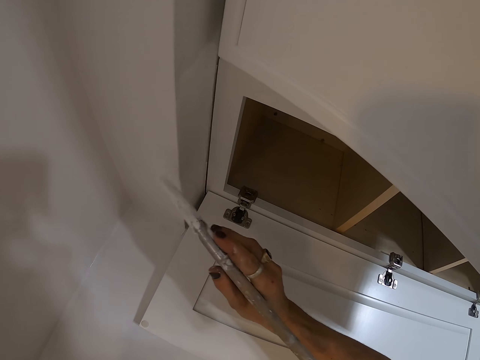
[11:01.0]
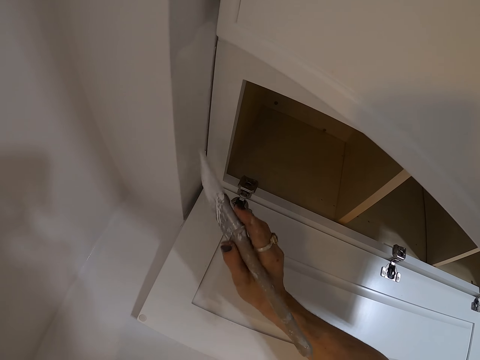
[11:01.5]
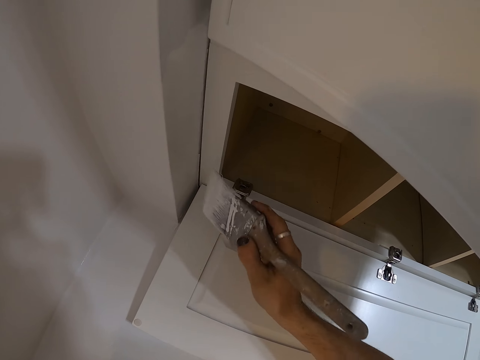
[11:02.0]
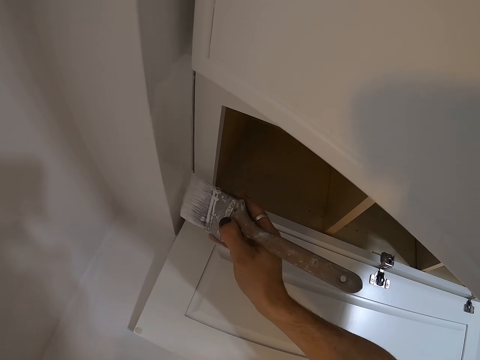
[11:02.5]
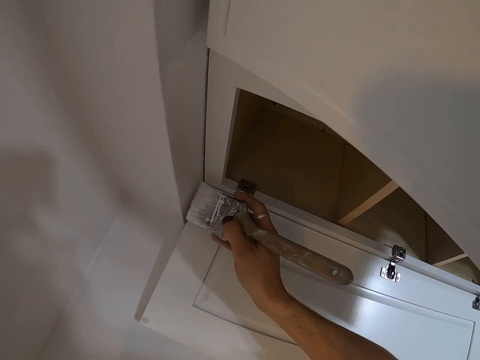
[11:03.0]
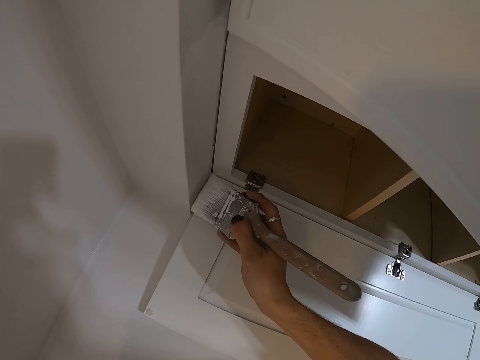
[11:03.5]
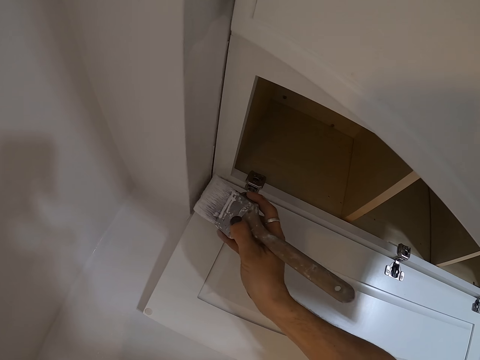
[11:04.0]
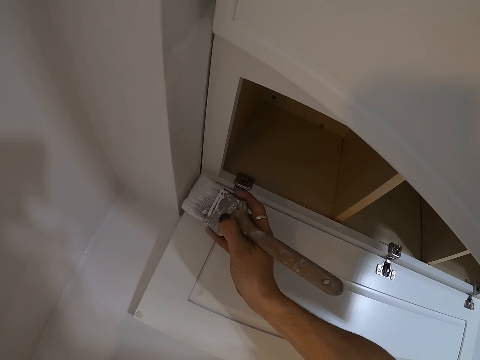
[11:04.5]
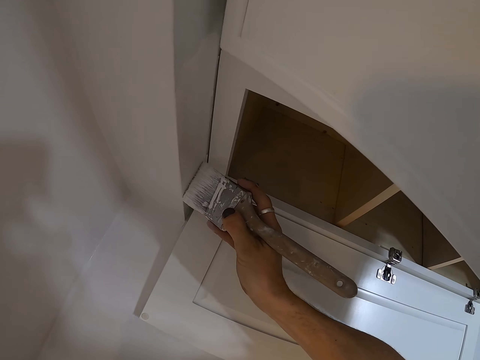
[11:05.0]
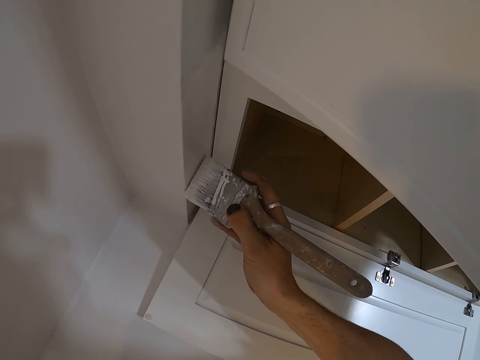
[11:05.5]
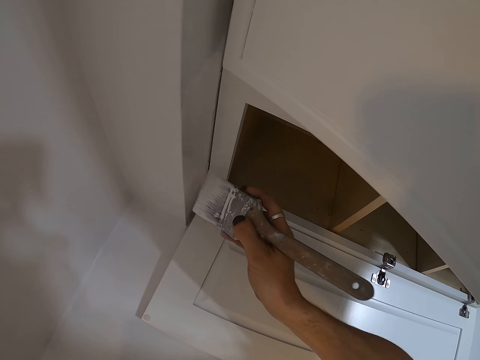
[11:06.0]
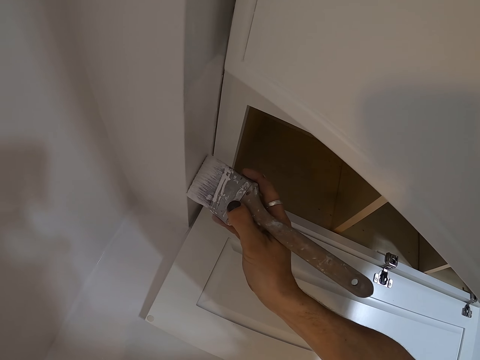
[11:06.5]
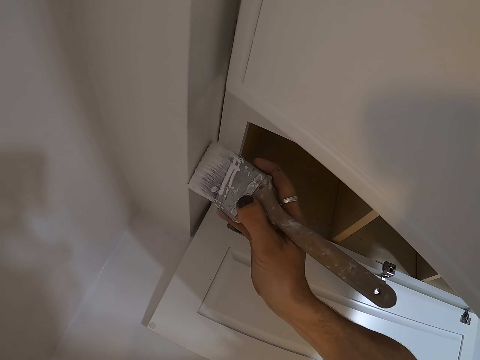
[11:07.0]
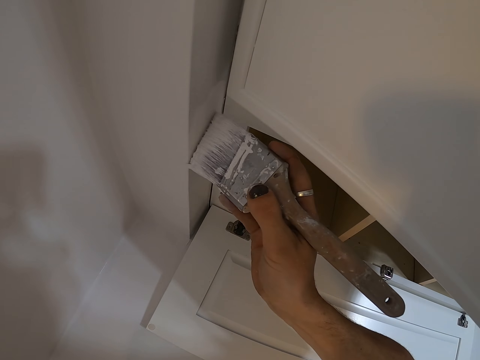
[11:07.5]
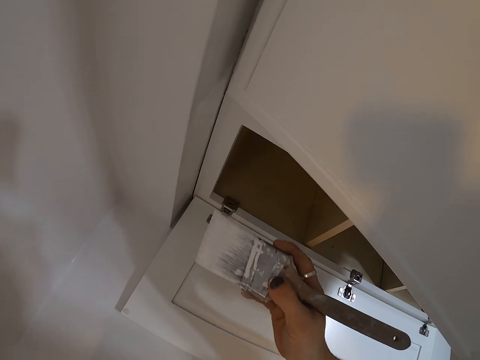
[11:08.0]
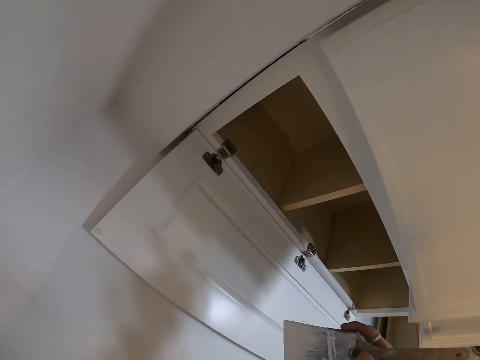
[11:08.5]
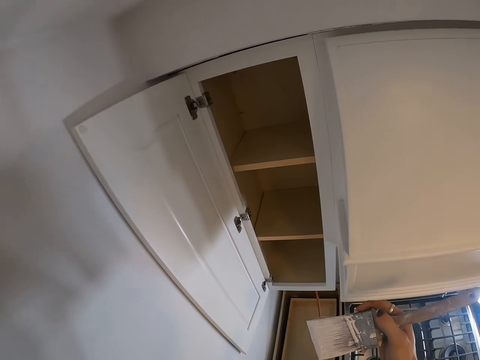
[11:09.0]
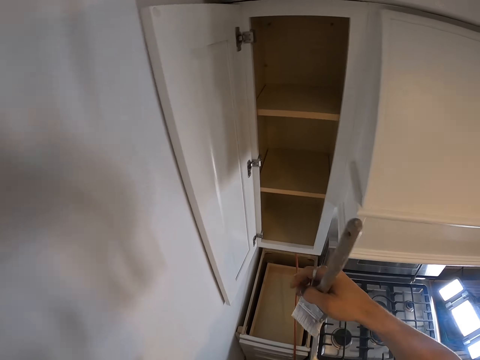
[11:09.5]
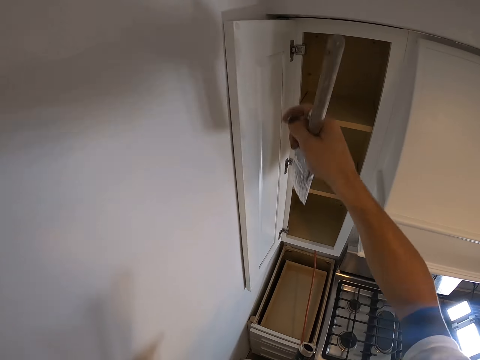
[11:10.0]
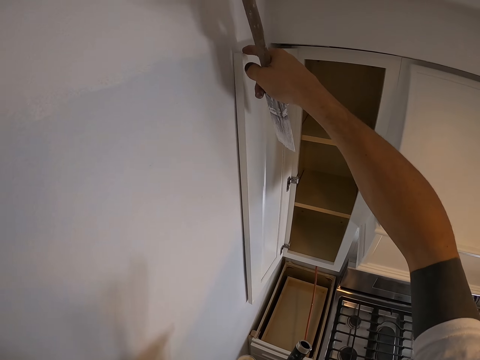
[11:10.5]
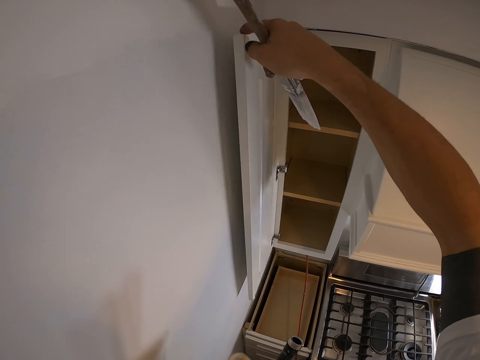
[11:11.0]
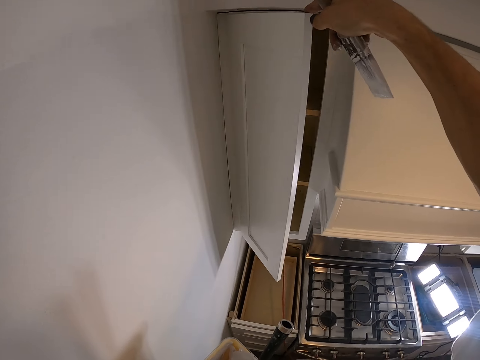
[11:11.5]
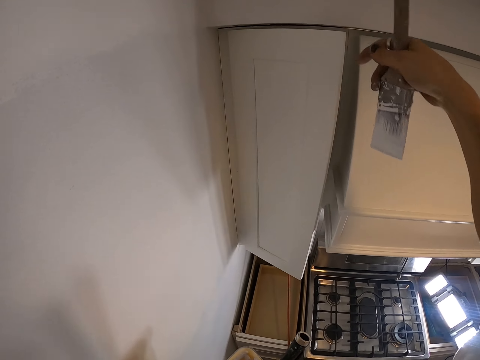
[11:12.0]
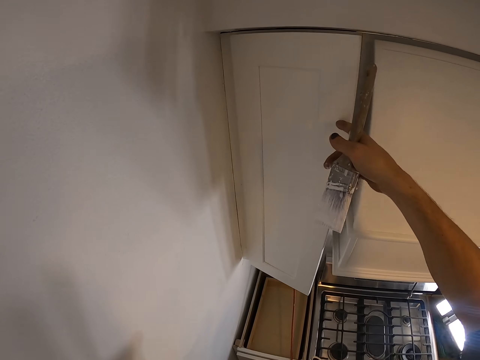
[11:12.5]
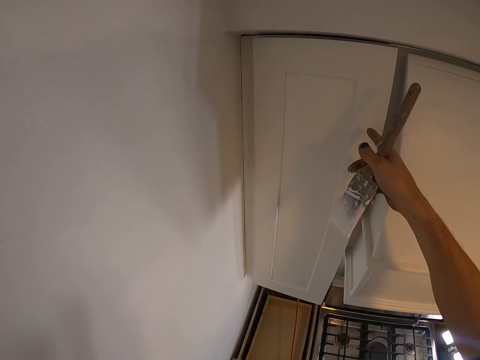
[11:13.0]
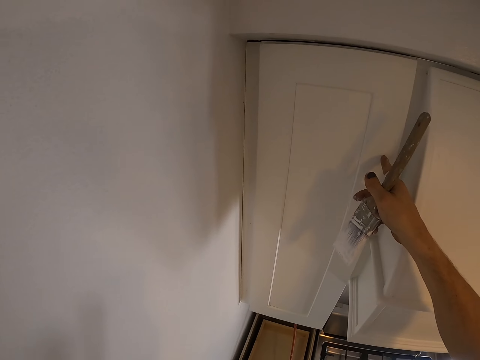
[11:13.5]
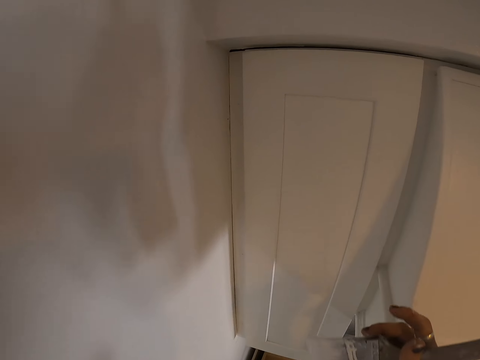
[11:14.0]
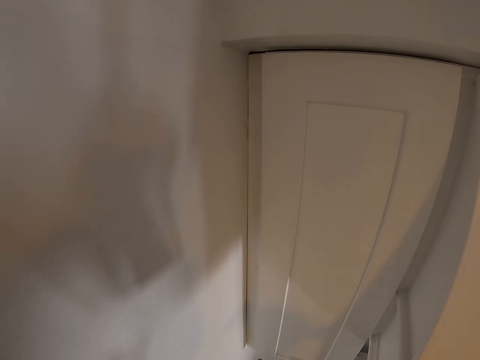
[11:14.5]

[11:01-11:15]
The camera wearer closes the cabinet door.

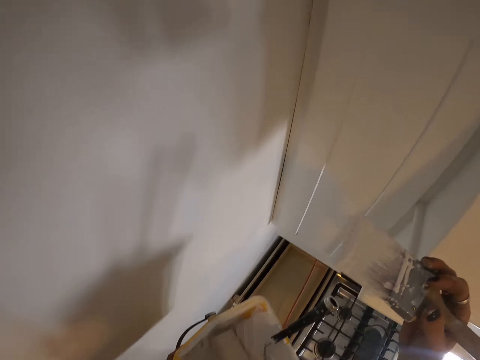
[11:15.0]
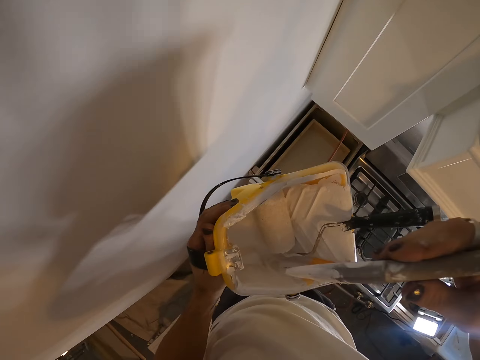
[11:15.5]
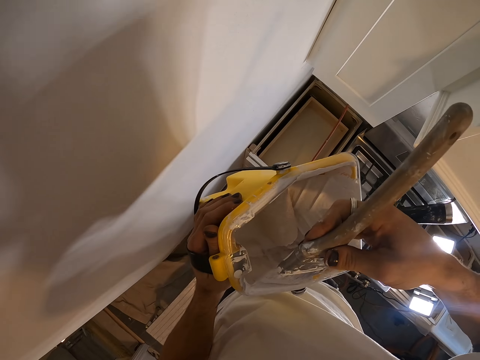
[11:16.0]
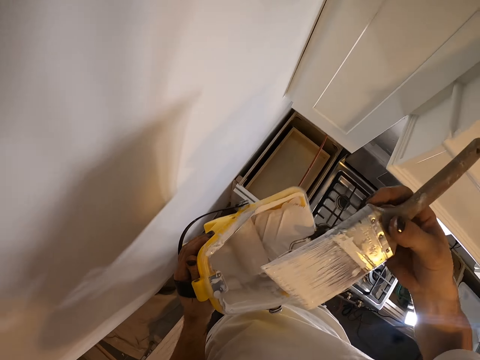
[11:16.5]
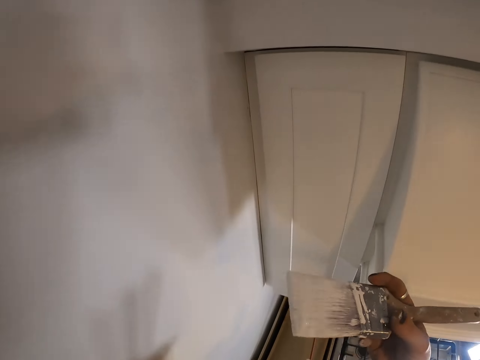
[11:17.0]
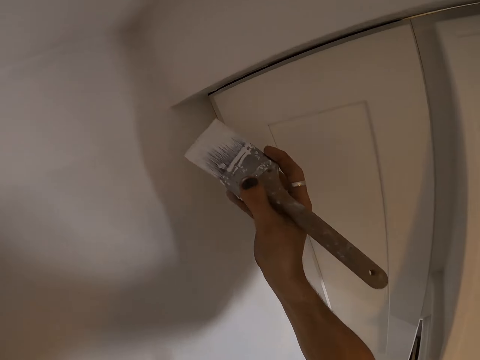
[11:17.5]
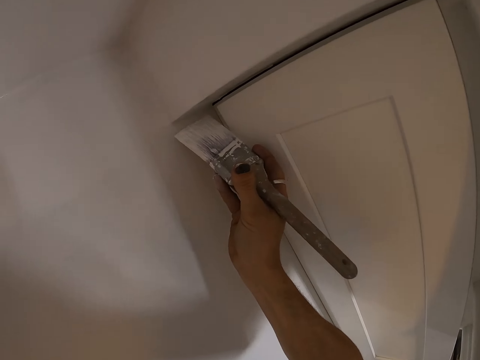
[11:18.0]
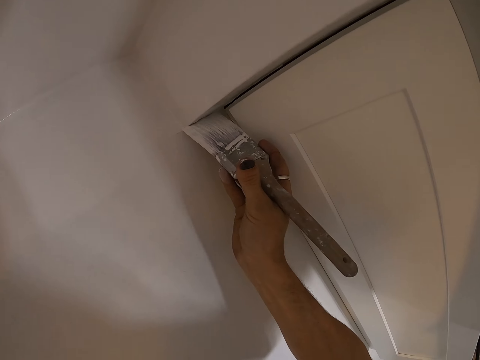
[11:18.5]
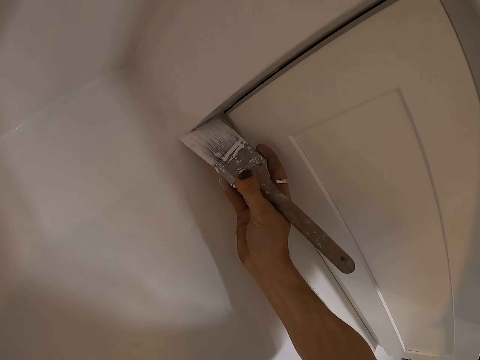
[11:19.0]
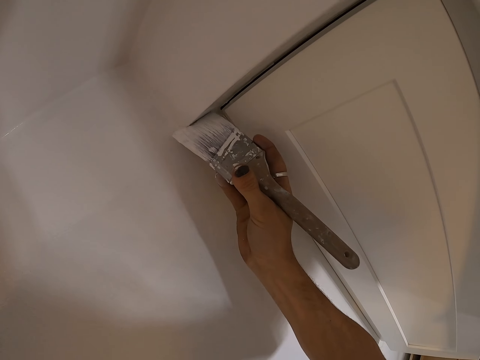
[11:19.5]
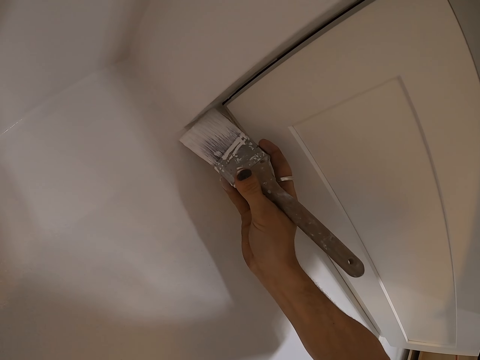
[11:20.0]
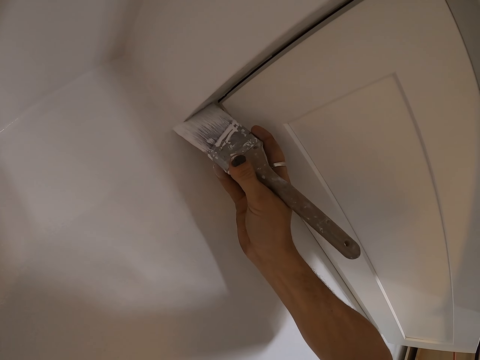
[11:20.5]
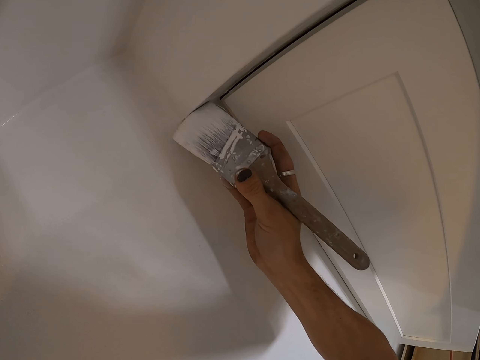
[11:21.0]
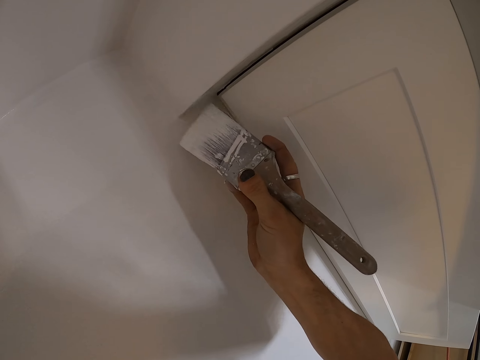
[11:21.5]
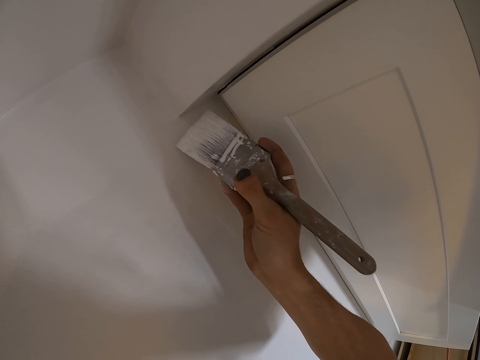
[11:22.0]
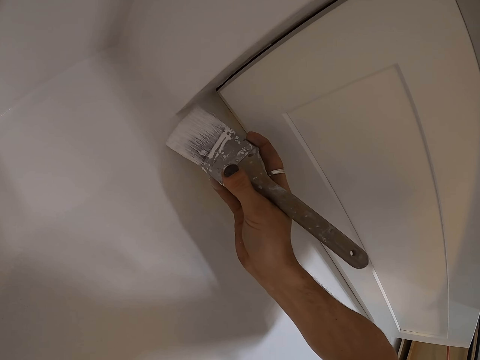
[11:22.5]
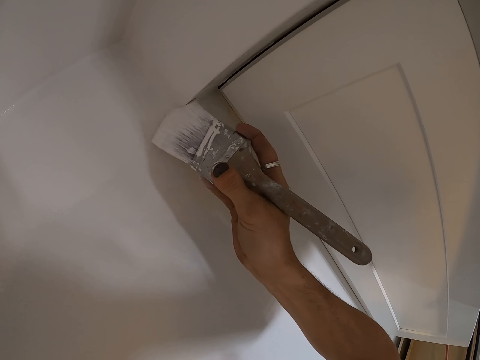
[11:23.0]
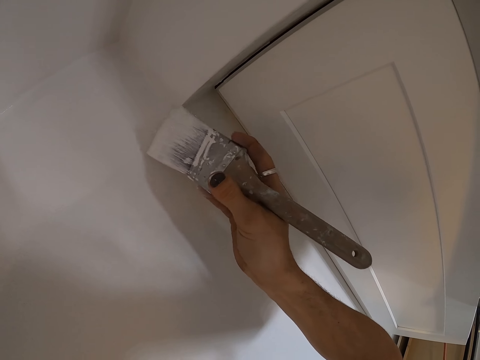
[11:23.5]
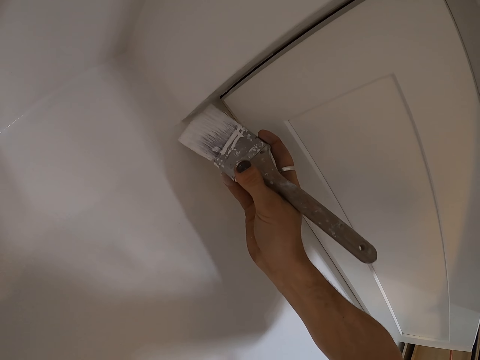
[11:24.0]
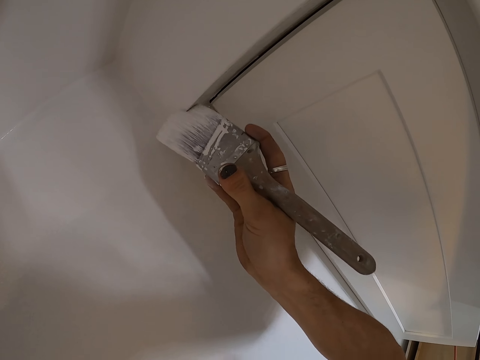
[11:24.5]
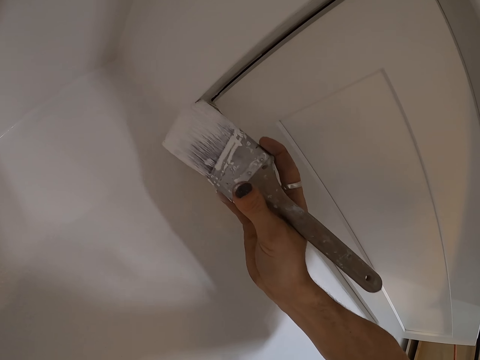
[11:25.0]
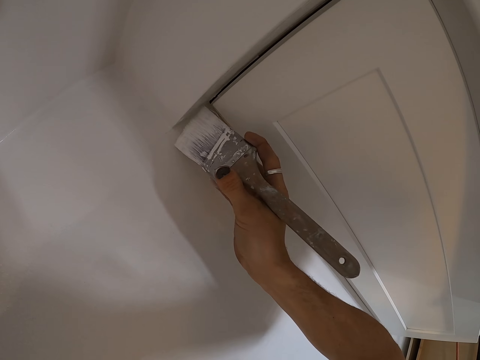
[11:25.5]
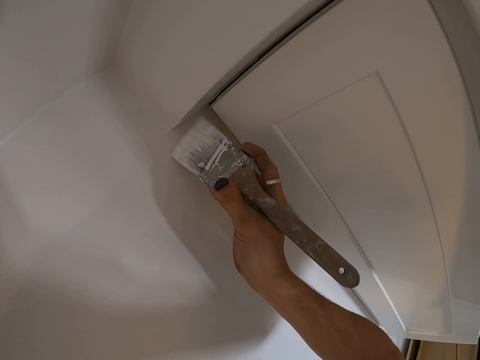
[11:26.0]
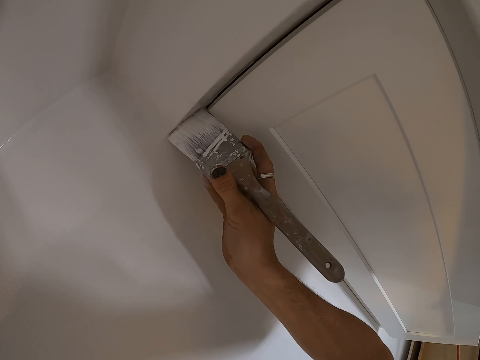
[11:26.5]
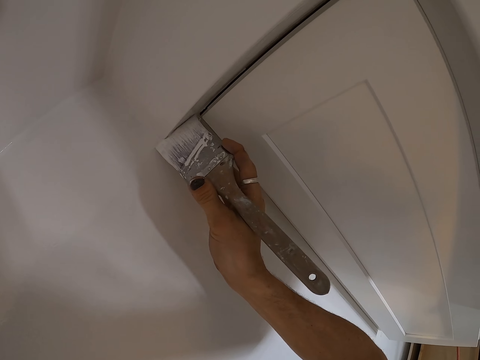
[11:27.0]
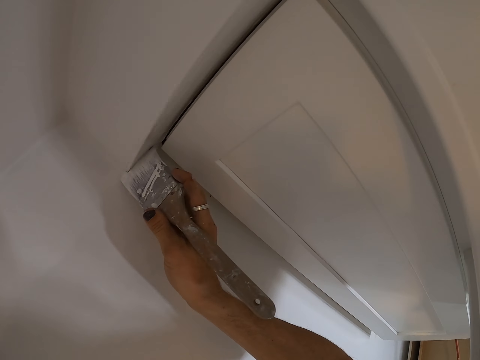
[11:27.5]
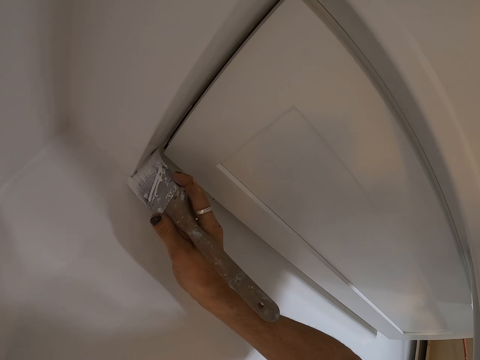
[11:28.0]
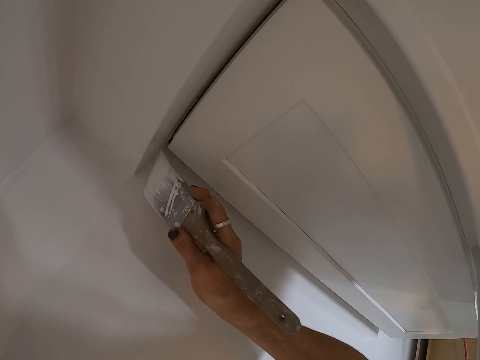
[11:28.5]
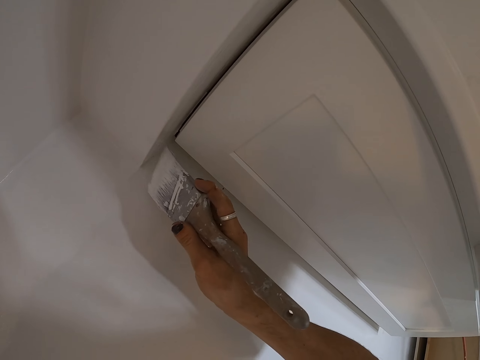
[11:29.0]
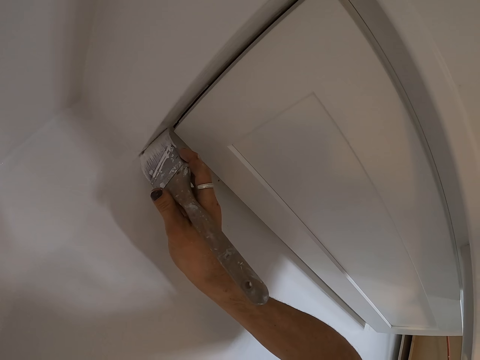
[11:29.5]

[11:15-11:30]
The camera wearer dips the paint brush in the paint can or roller tray. They paint the wall with the paint brush.
